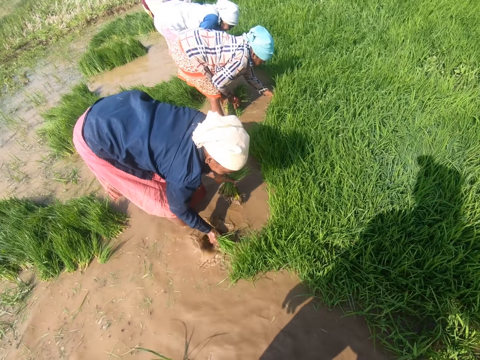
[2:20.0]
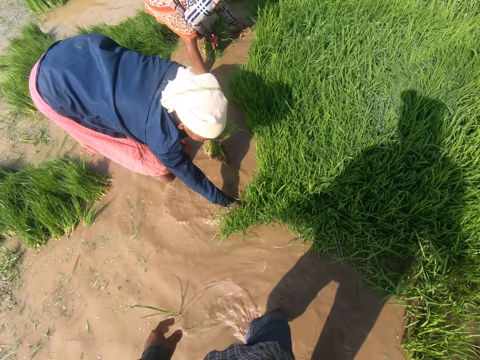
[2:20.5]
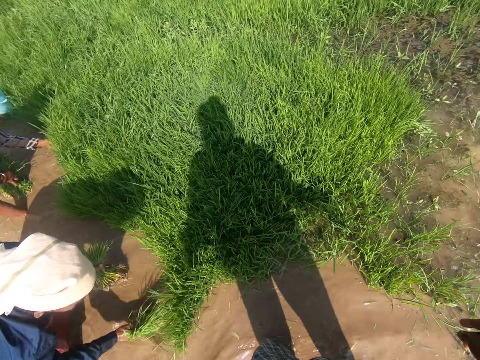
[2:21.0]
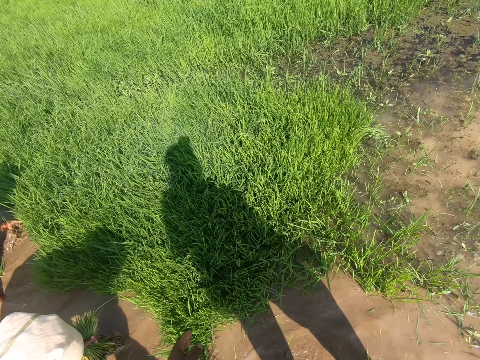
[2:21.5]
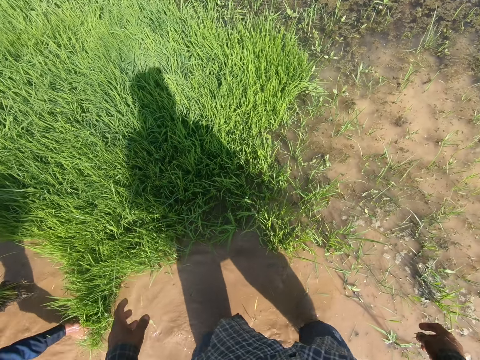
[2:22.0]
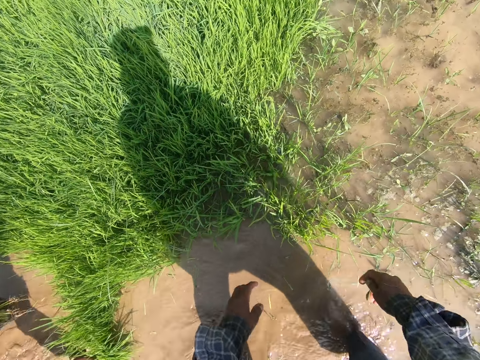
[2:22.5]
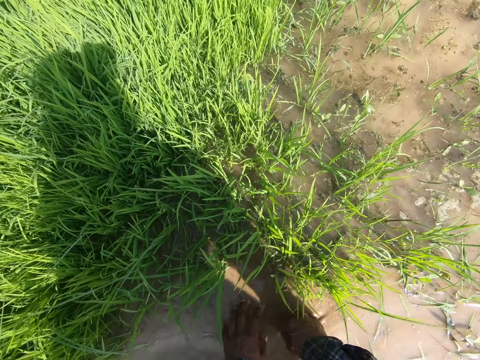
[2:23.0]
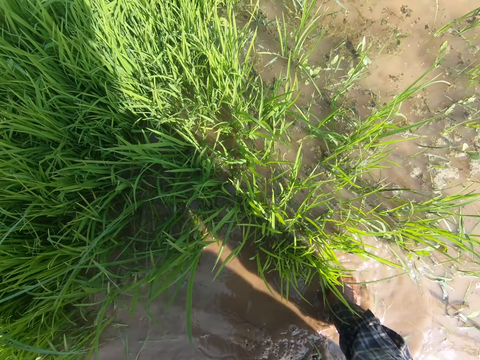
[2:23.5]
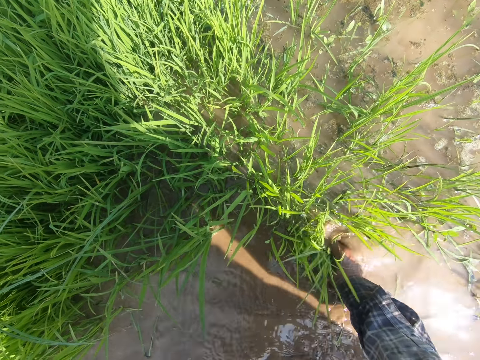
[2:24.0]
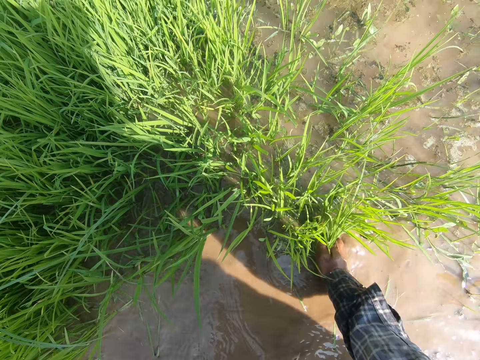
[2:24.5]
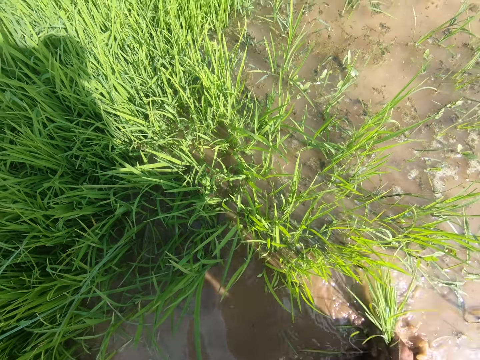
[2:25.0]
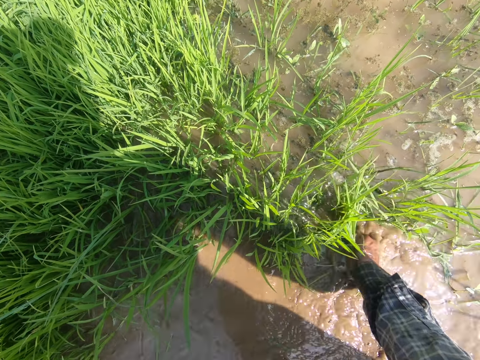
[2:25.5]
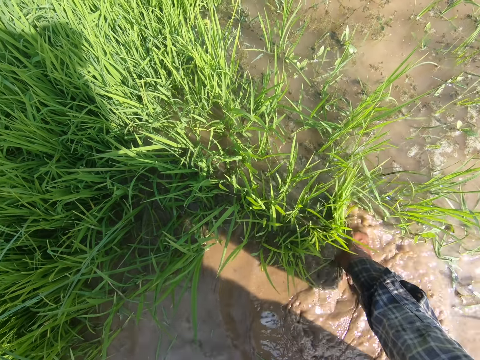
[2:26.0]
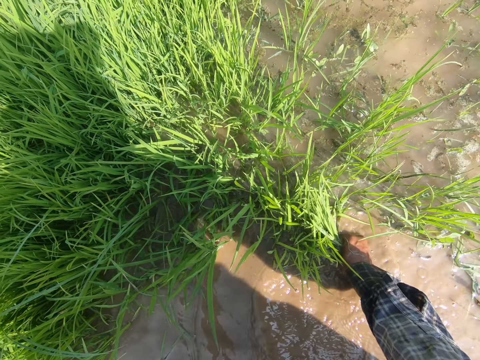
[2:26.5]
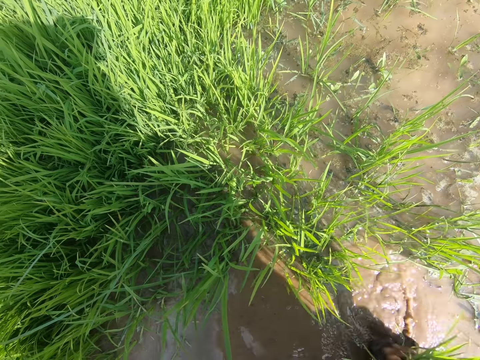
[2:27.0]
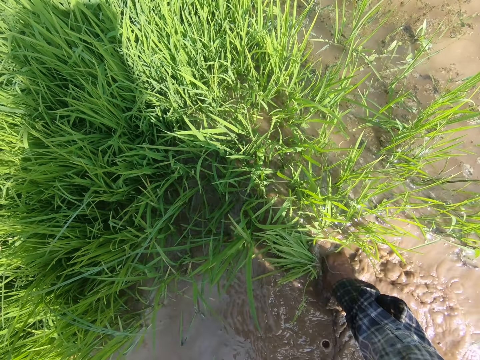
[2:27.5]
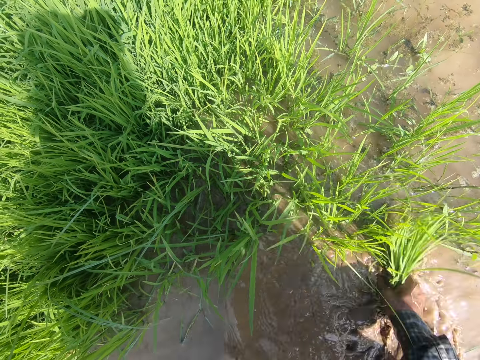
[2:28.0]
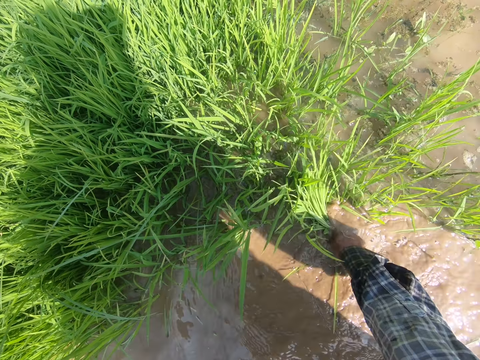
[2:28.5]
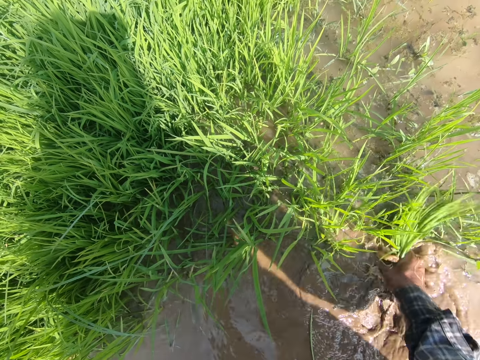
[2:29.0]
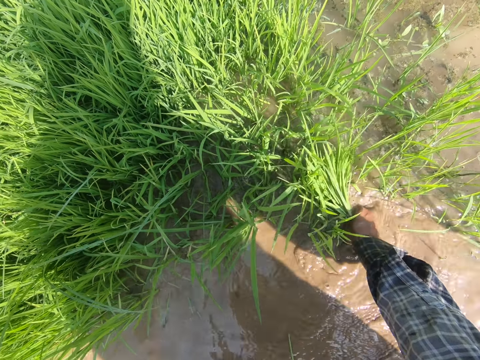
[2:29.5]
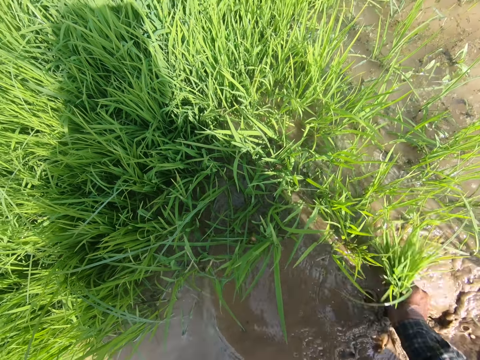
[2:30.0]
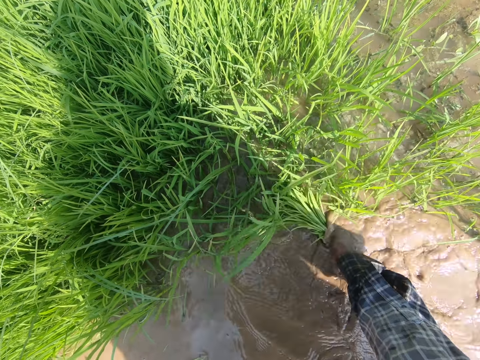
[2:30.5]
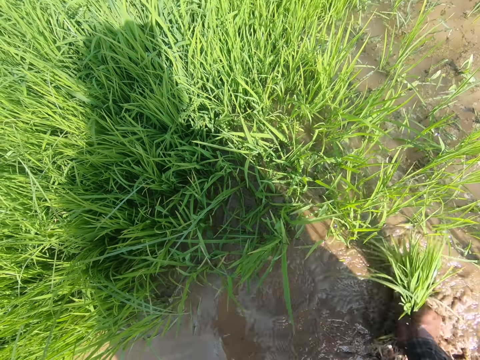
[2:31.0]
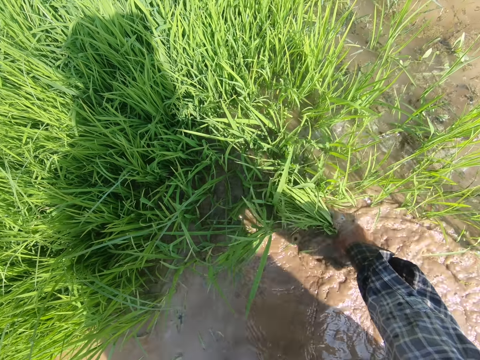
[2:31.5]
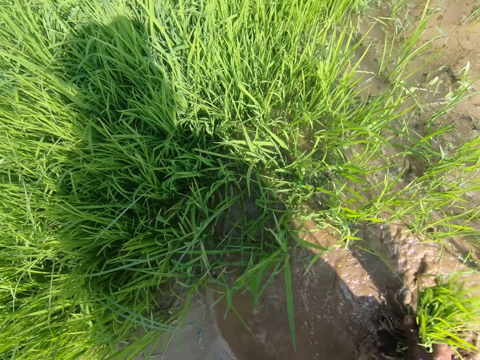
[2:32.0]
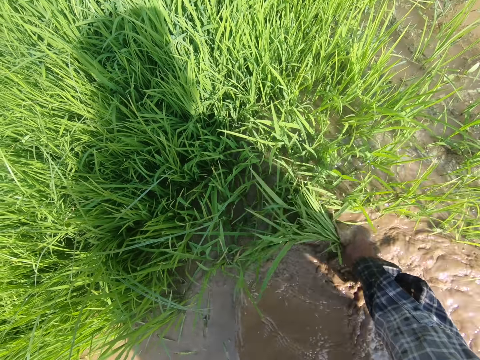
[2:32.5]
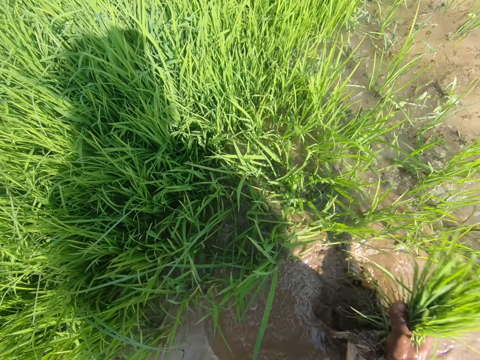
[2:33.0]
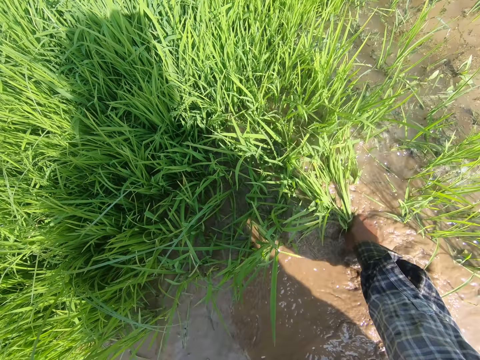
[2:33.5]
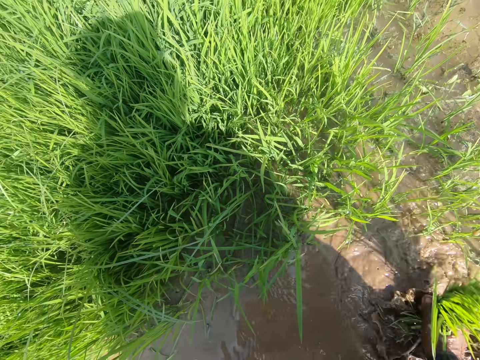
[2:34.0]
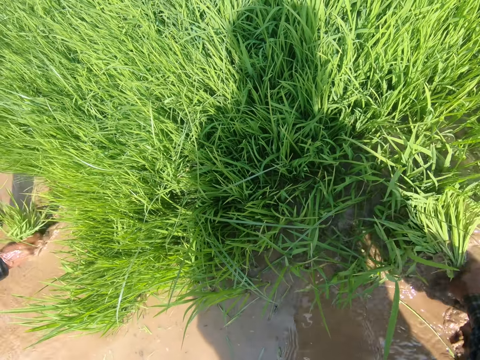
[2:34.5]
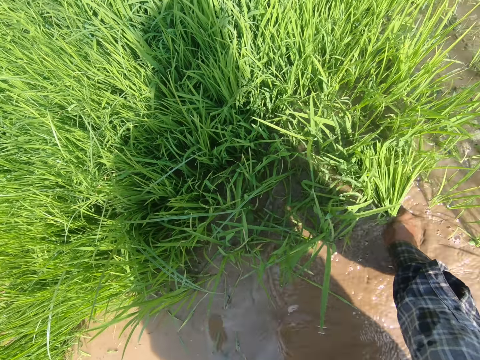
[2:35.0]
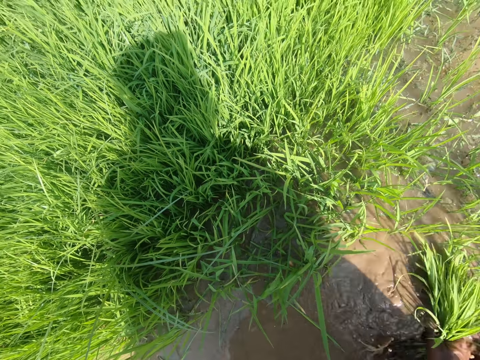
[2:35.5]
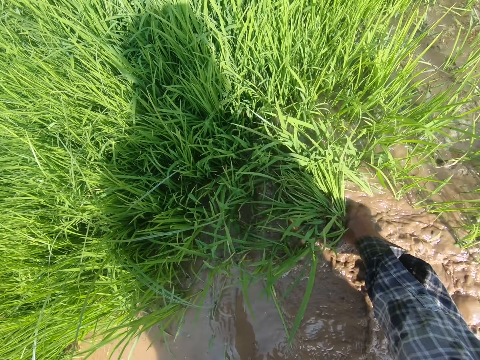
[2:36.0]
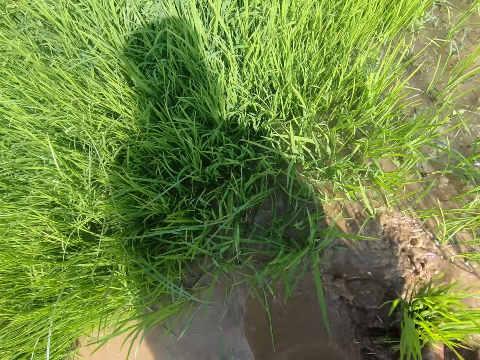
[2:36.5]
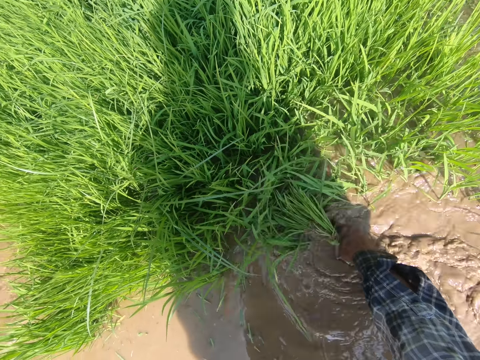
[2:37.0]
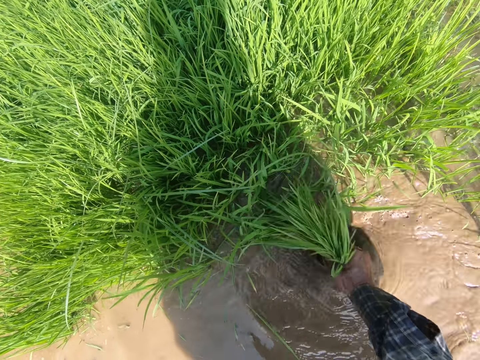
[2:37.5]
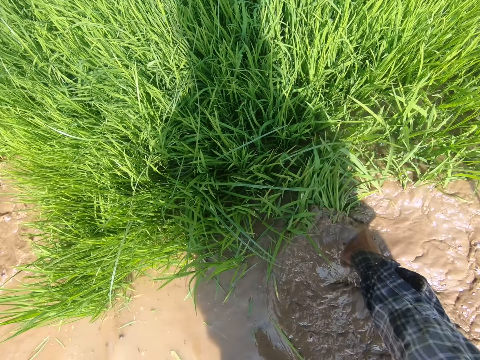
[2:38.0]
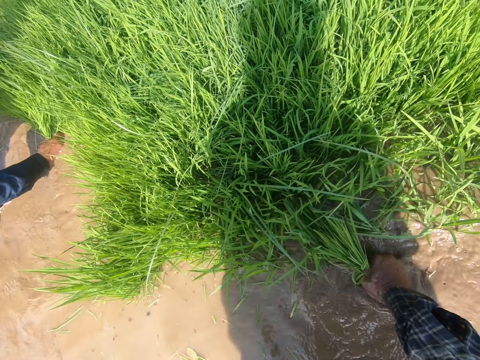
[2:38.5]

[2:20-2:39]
The camera wearer looks around. They harvest rice. They dialogue with a woman. They harvest the rice.

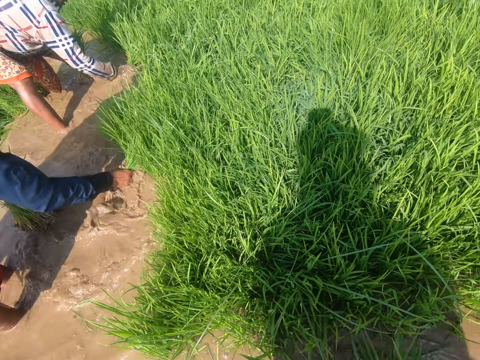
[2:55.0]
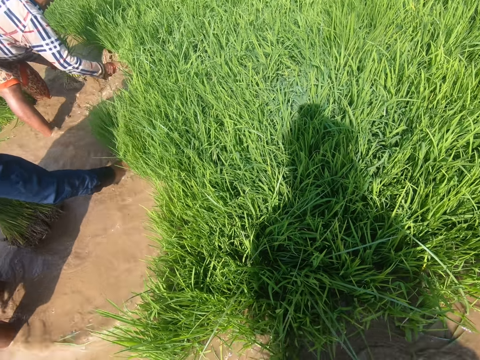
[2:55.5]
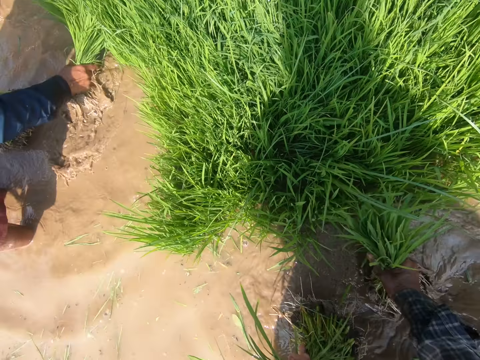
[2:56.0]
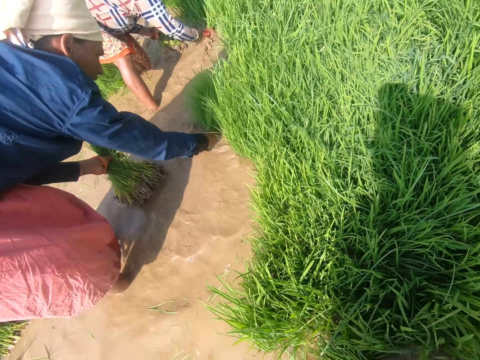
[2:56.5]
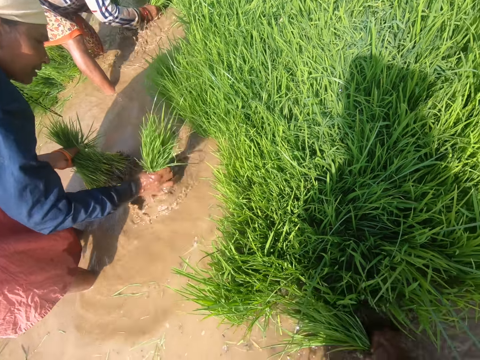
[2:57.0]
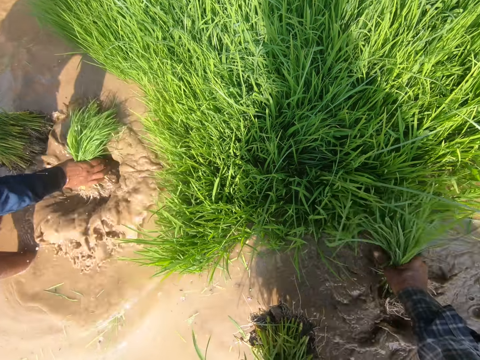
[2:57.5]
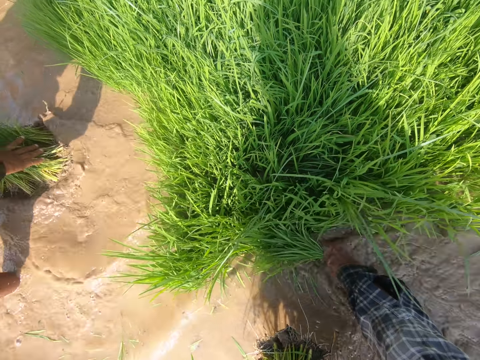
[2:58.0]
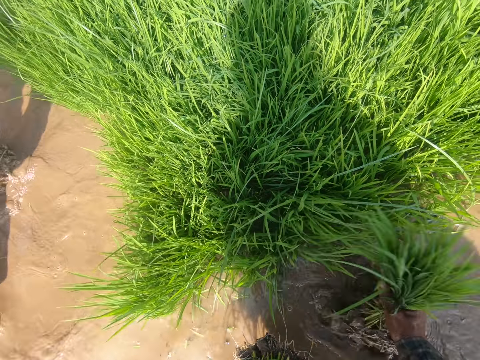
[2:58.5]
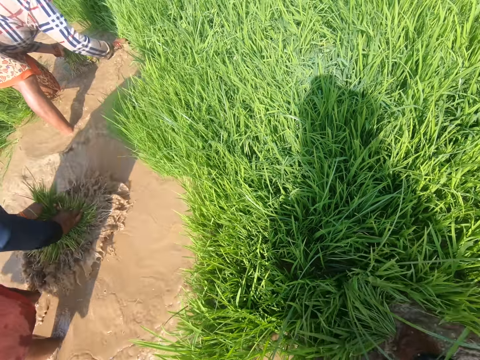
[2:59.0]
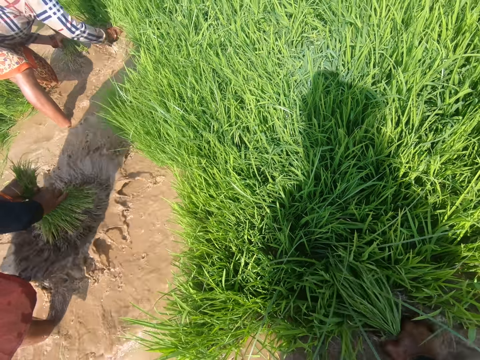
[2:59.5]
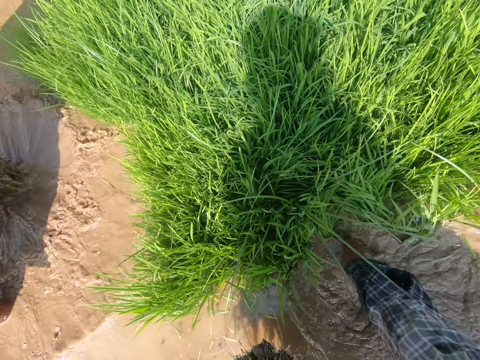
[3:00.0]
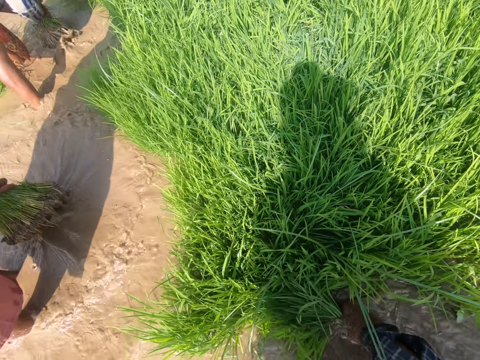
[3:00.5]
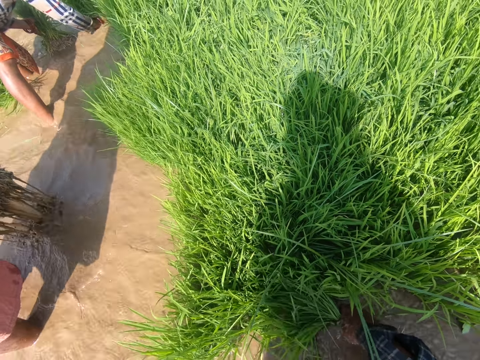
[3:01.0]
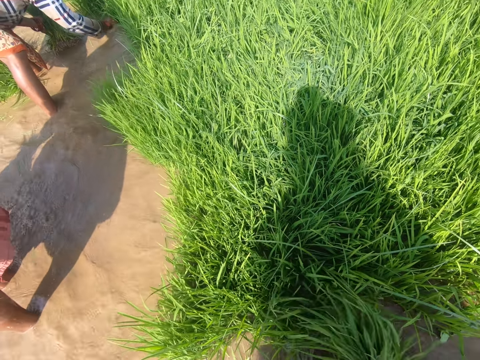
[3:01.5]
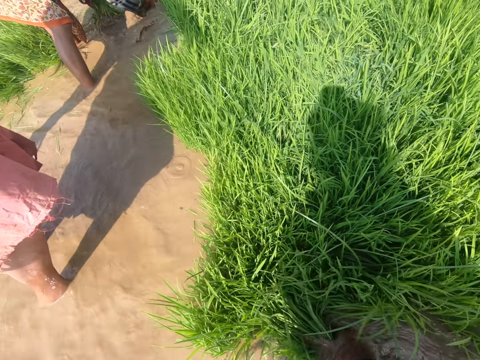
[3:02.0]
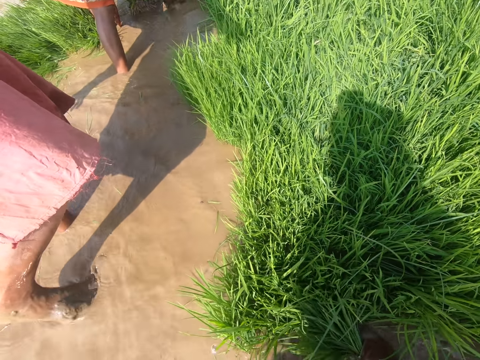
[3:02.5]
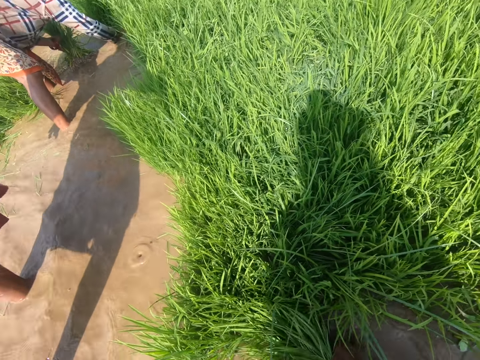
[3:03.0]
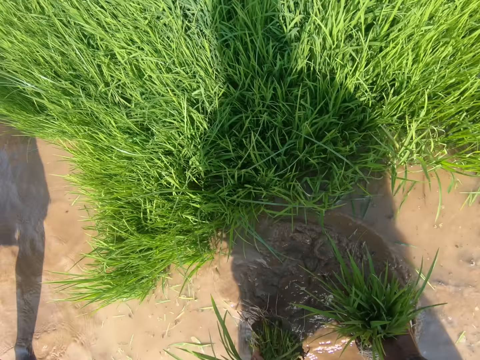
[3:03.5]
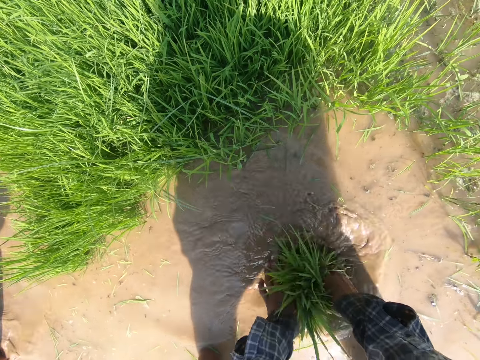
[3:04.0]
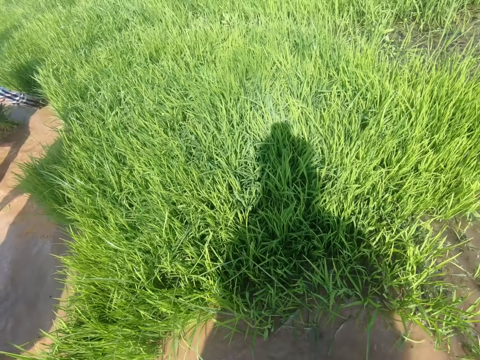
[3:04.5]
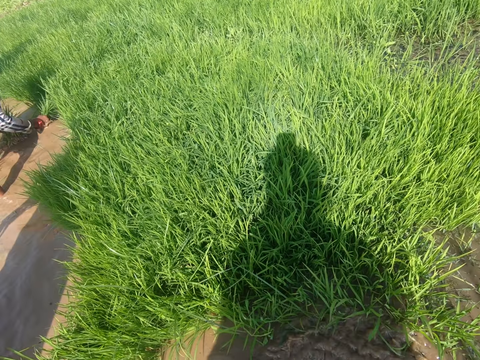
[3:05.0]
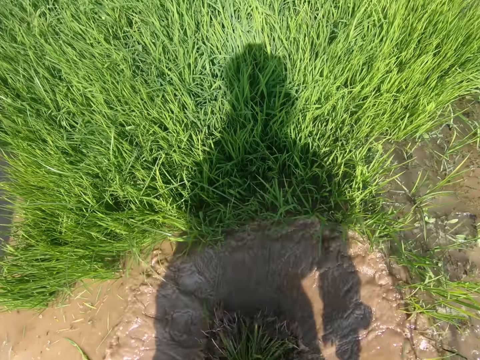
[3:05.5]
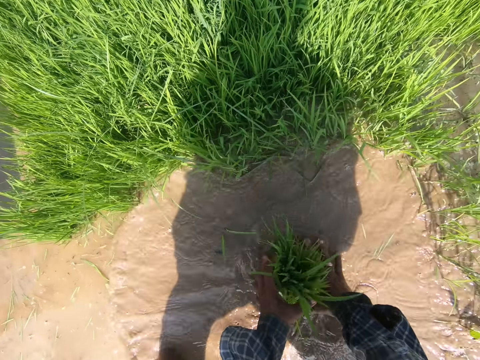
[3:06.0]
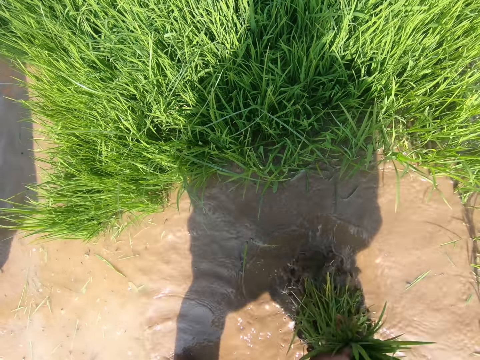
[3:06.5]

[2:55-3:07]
The camera wearer dialogues with a woman. They harvest rice. They wash the rice in water.
